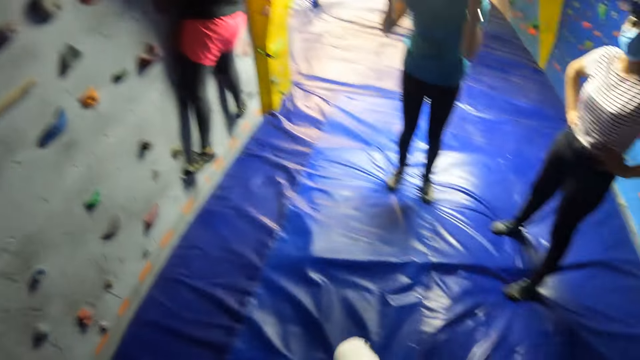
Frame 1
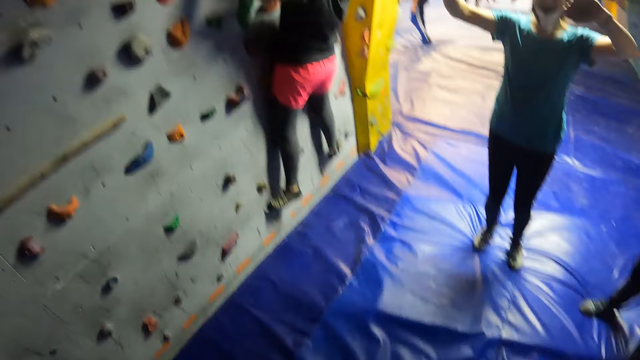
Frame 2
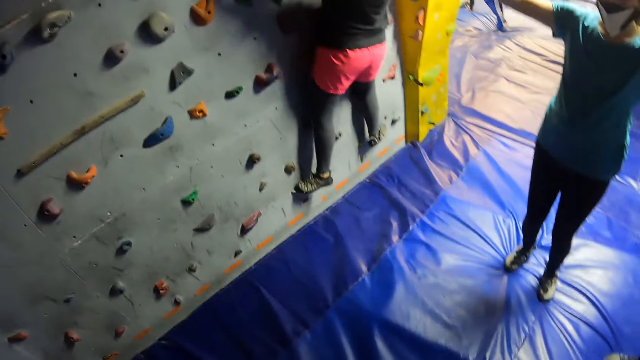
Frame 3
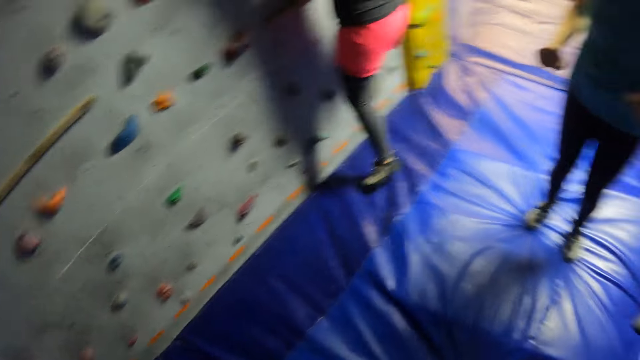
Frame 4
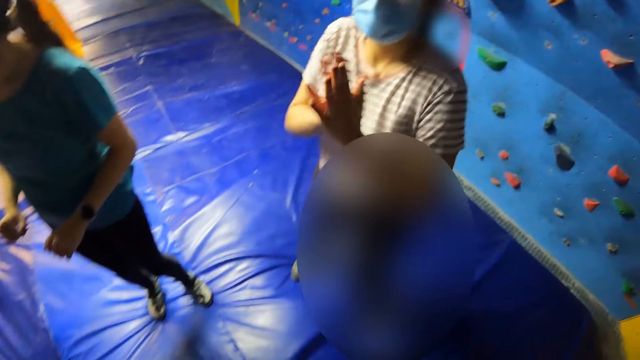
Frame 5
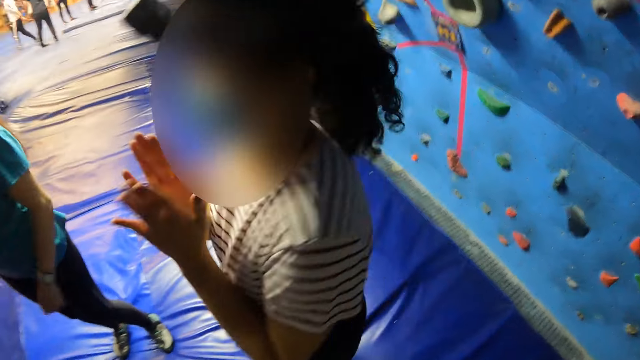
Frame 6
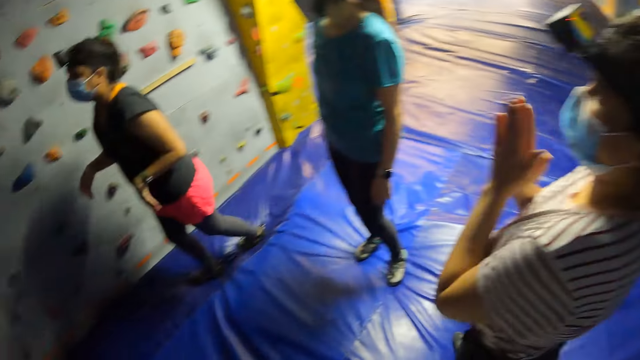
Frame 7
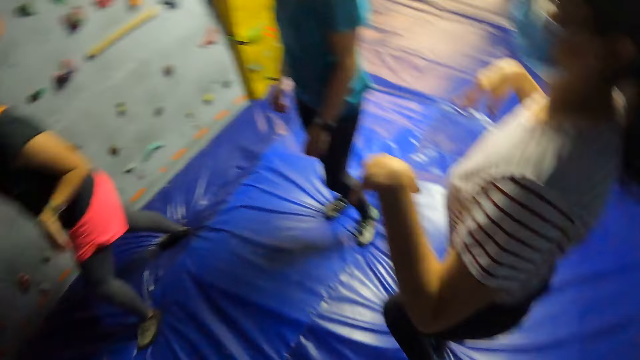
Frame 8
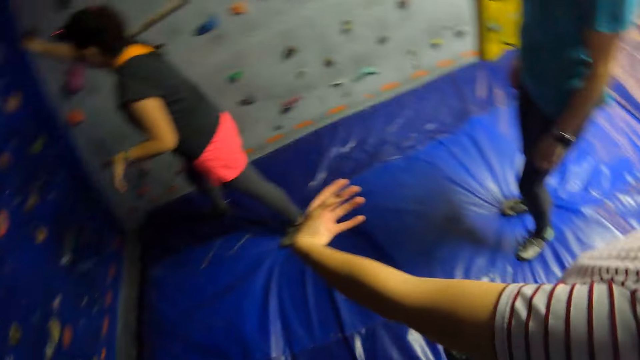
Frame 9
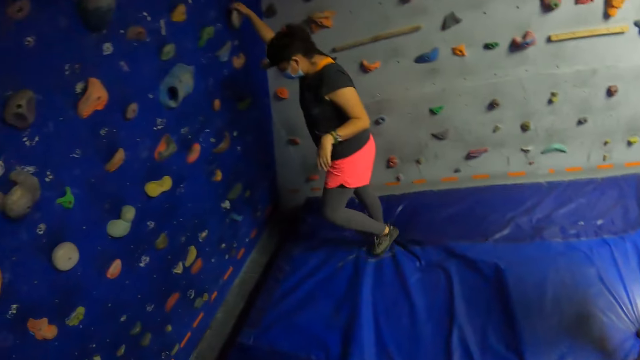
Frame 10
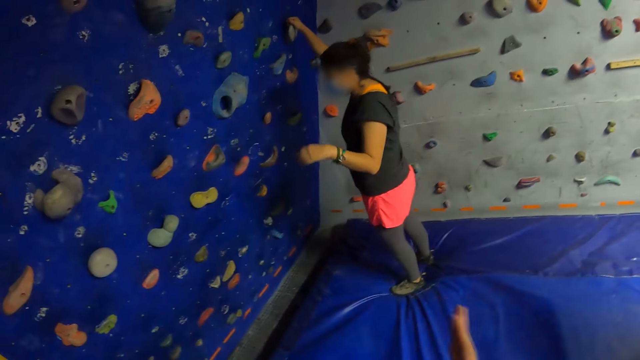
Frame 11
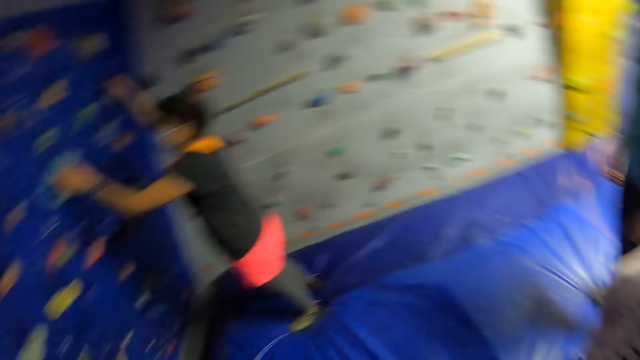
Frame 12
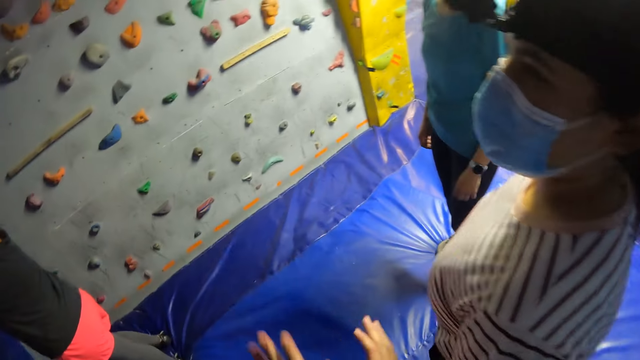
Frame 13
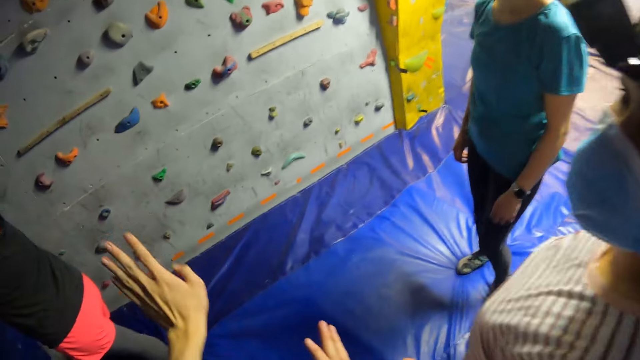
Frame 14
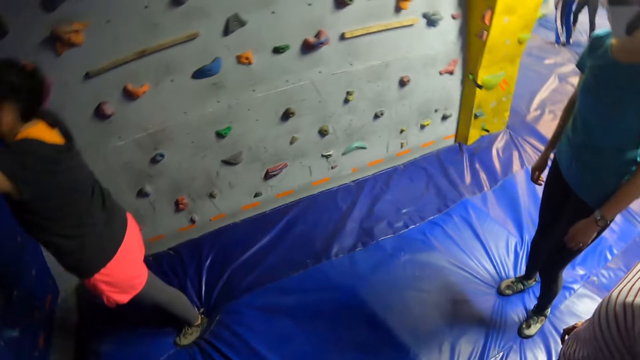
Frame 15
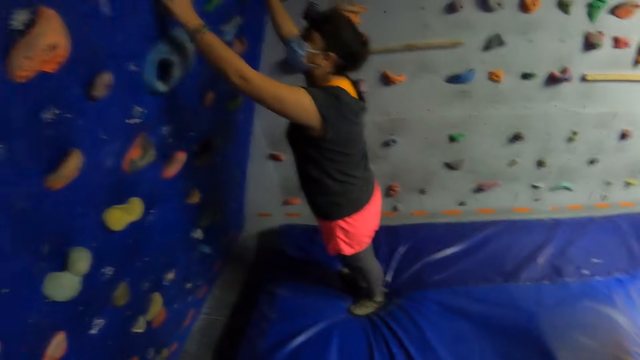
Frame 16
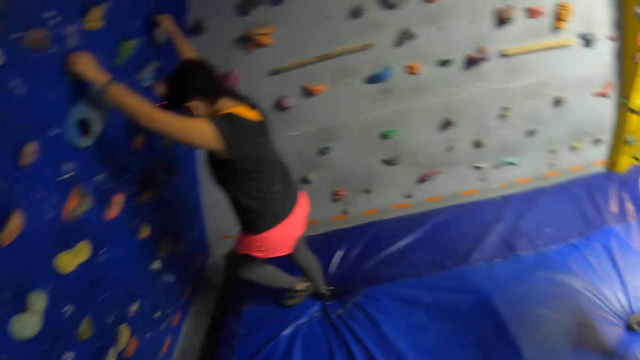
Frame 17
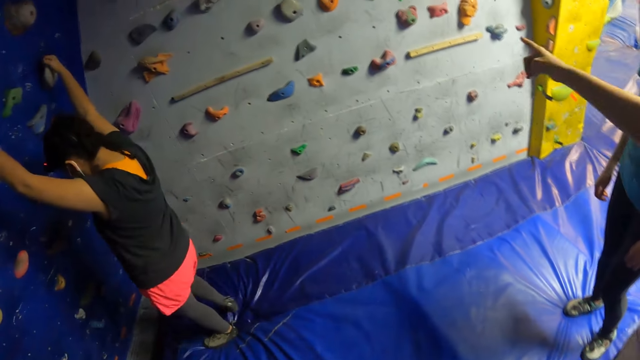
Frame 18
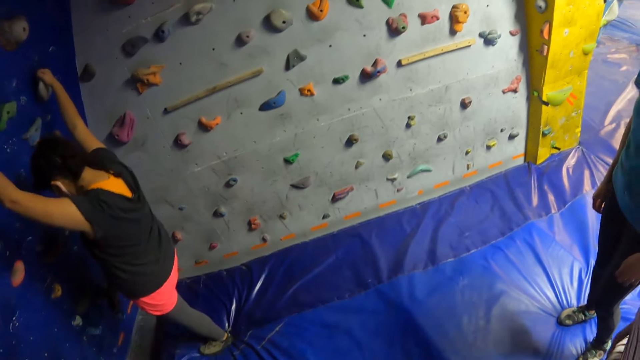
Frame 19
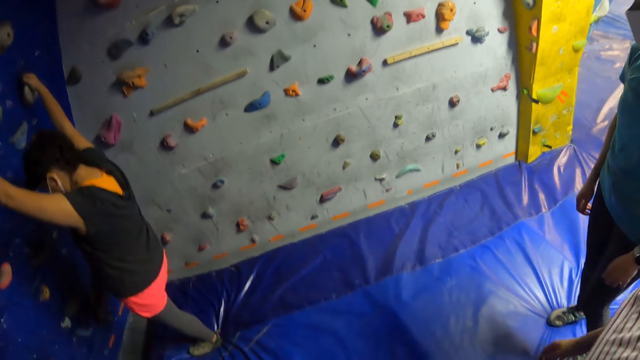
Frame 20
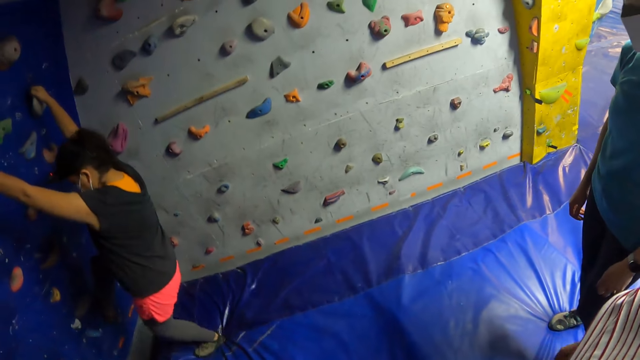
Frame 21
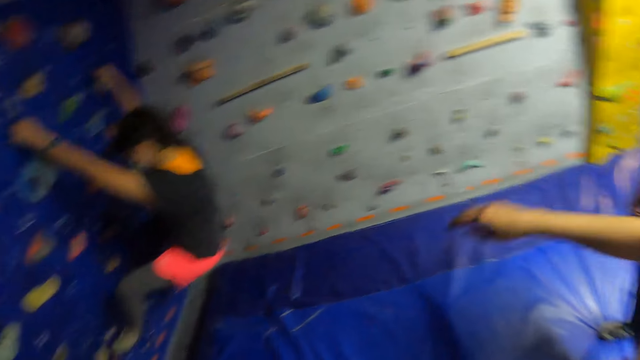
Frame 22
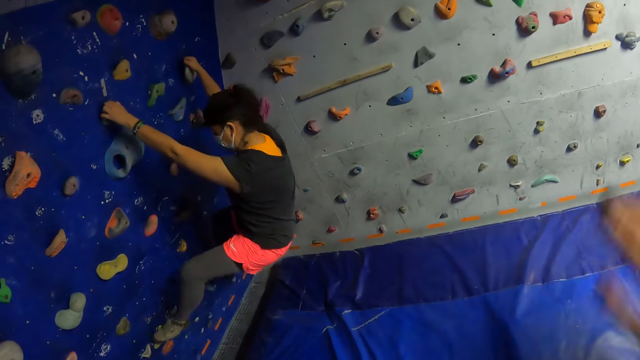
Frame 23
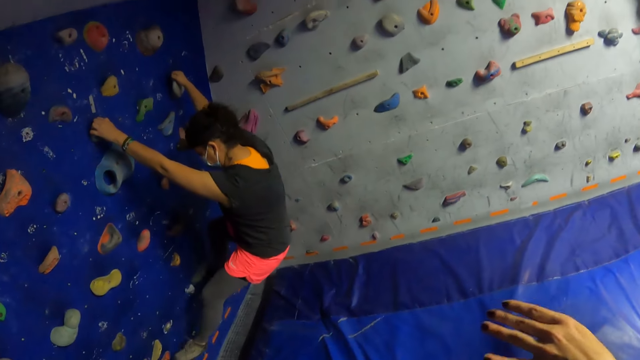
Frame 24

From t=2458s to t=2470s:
The camera wearer looks around the wall of the bouldering room. They turn towards a woman, a second woman and a third woman. The first woman raises both hands. The second woman jumps down from the bouldering ball on the wall. The camera wearer jumps down from the bouldering ball on the wall. The third woman claps both hands together. The third woman moves the hands. The second woman holds a bouldering ball on the wall with her right hand. The second woman holds a bouldering ball on the wall with her left hand. The camera wearer demonstrates to the second woman with both hands. They look at the climbing wall. The second woman places her right leg on a bouldering ball on the wall. The second woman places her left leg on a bouldering ball on the wall. The third woman raises her left hand.

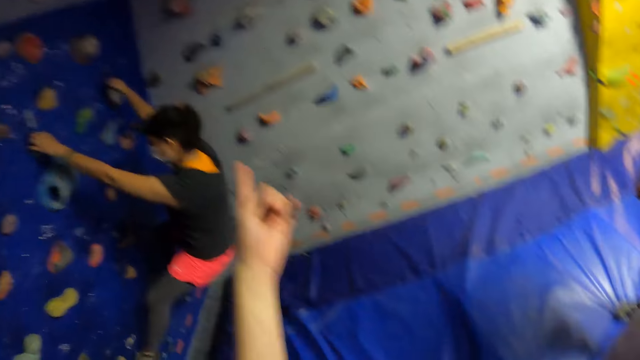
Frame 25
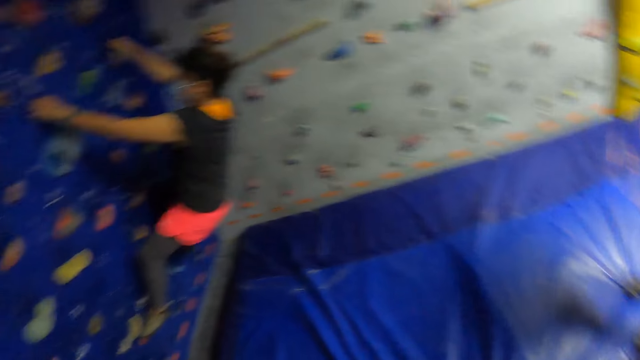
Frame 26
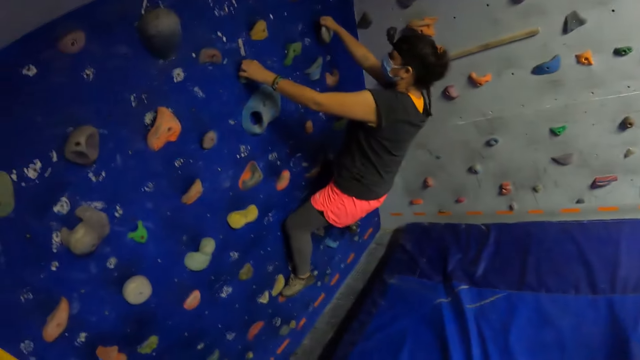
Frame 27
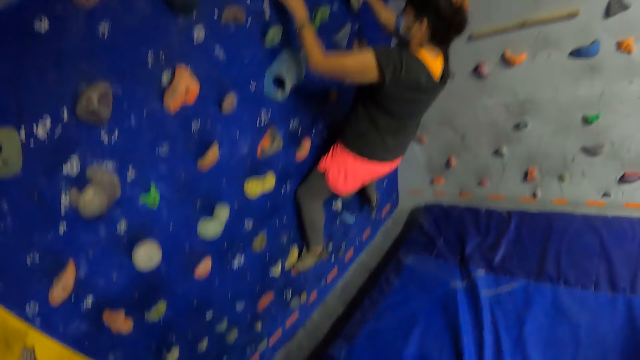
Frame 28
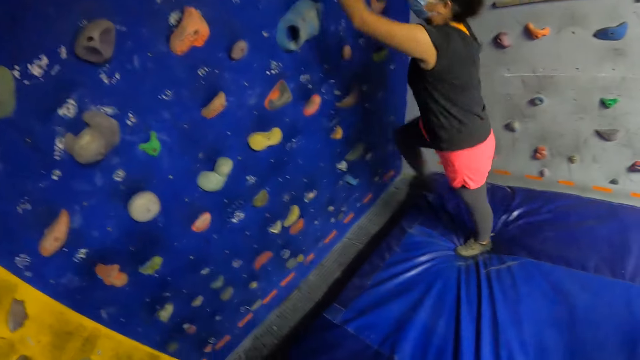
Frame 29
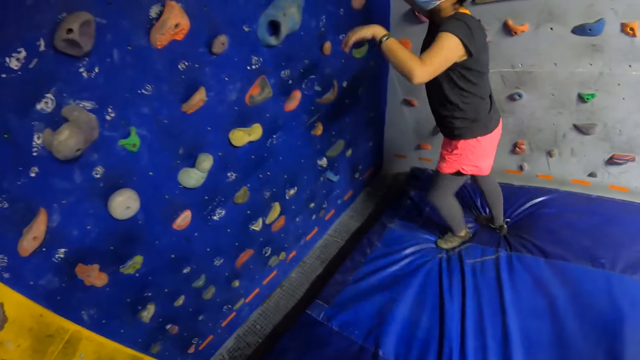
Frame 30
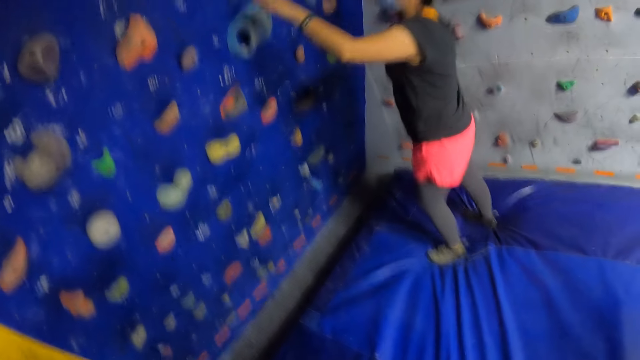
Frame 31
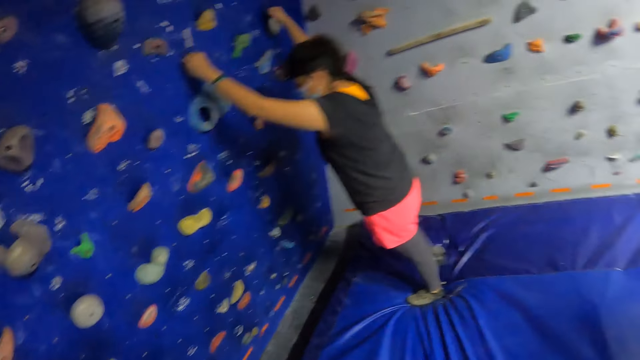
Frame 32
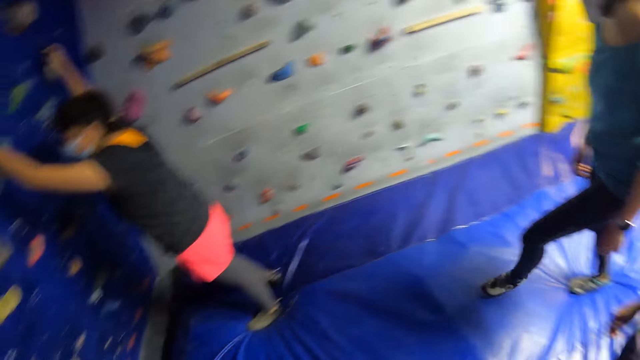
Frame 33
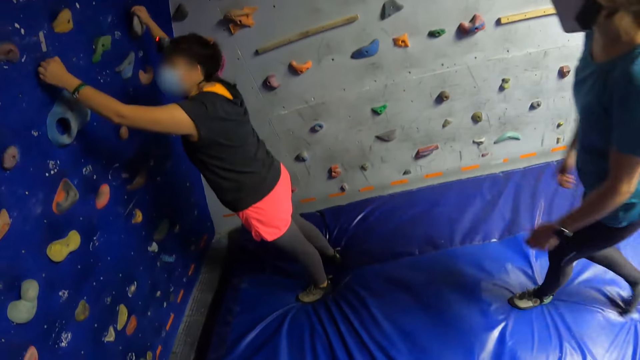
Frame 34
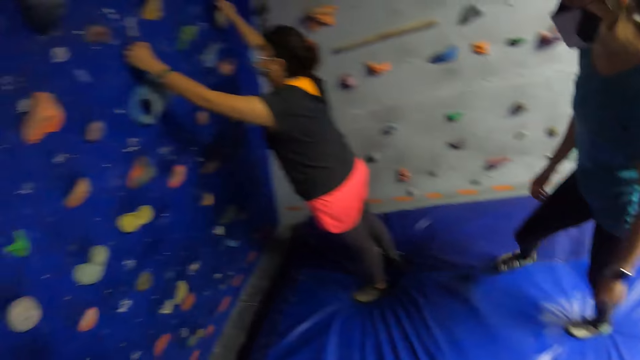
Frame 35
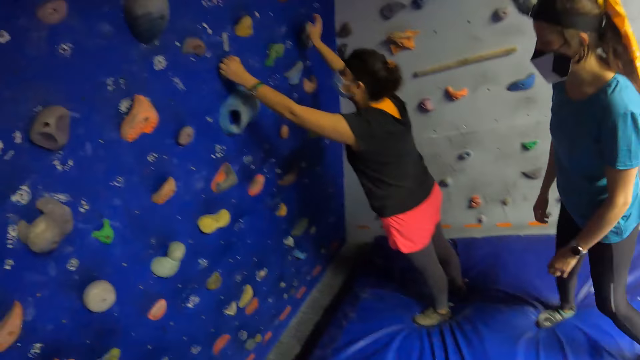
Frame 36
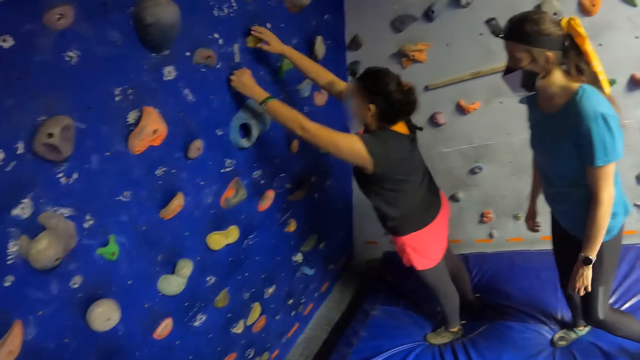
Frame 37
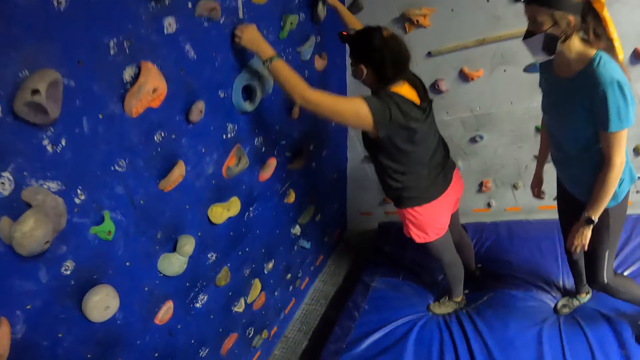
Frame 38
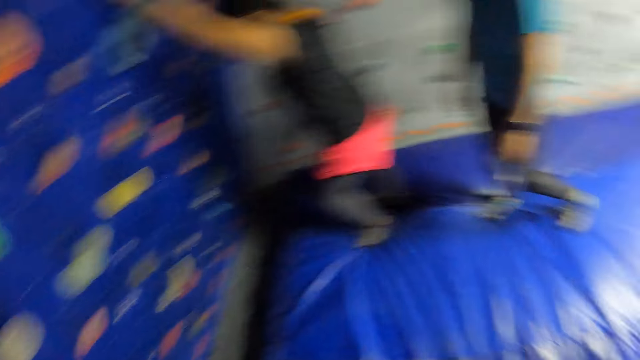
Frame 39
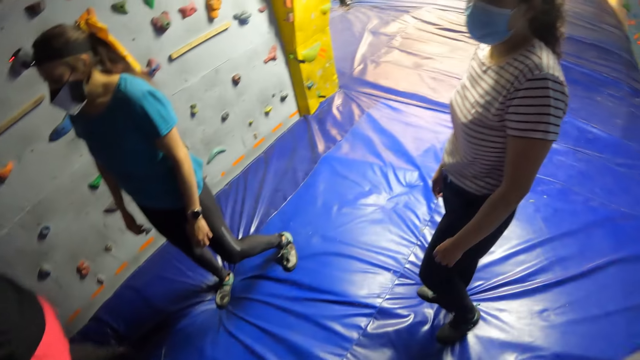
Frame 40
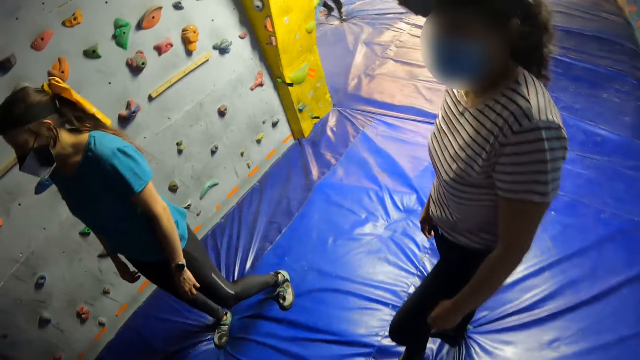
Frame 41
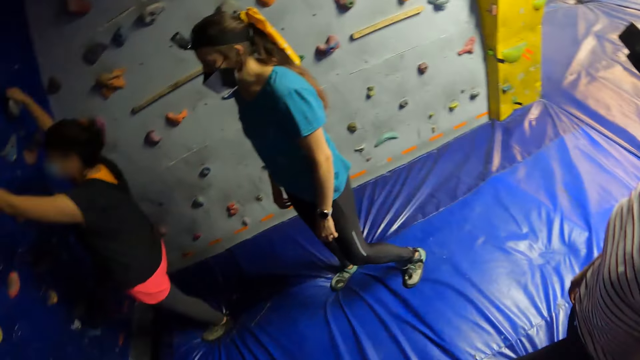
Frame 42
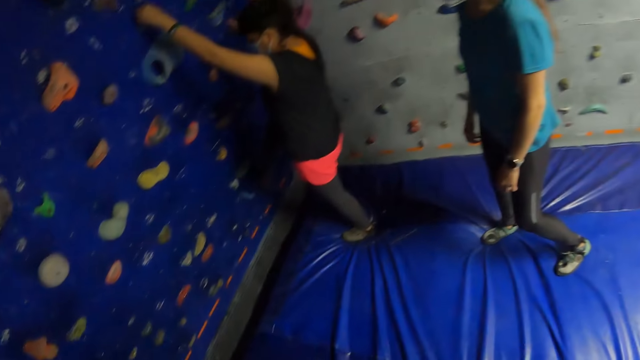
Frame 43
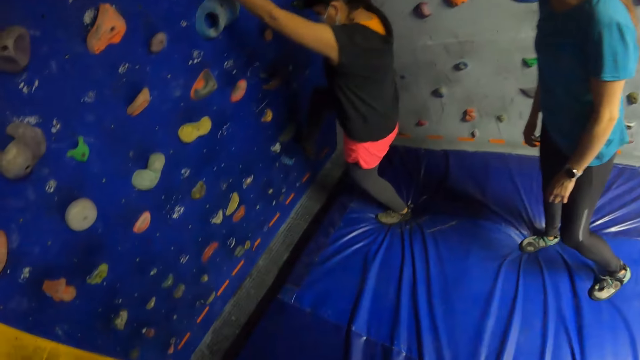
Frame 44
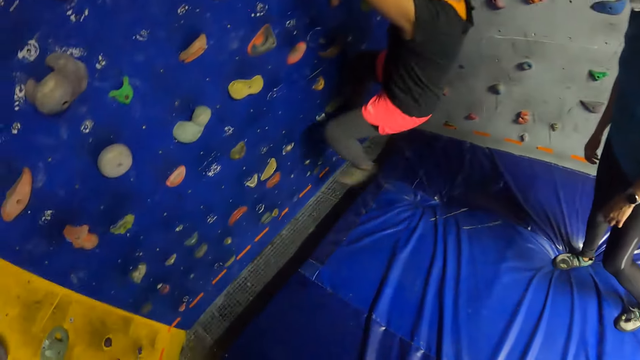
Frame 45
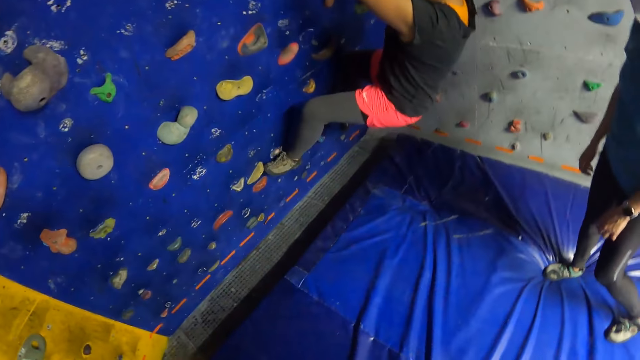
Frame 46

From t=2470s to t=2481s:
The camera wearer moves the hand. They look at the climbing wall. A woman climbs on the wall. The woman lands on the foam on the floor. The woman holds a bouldering ball on the wall with her left hand. Another woman walks towards the first woman. The first woman removes her right hand from the bouldering ball on the wall. The first woman taps a bouldering ball on the wall with her right hand. The camera wearer turns towards a third woman and the second woman. They look at the third woman. They turn towards the first woman. The first woman climbs on the wall. The first woman places her right leg on the bouldering ball on the wall. The first woman places her left leg on a bouldering ball on the wall.
